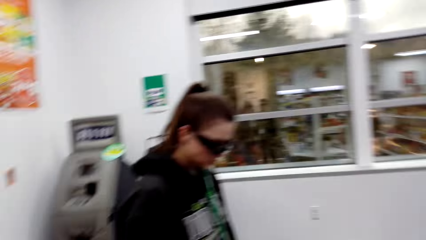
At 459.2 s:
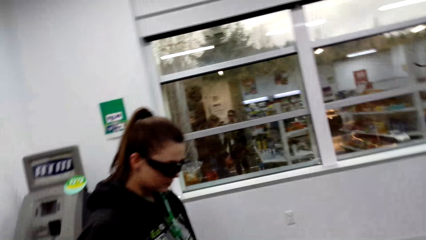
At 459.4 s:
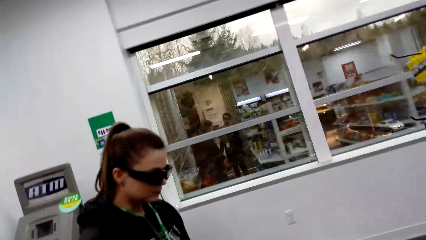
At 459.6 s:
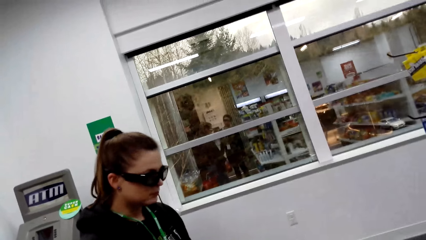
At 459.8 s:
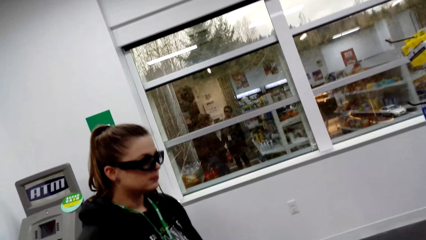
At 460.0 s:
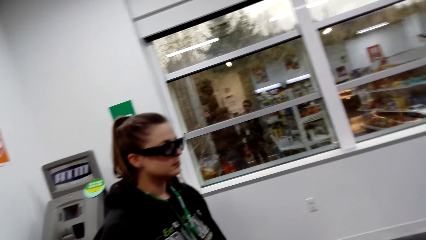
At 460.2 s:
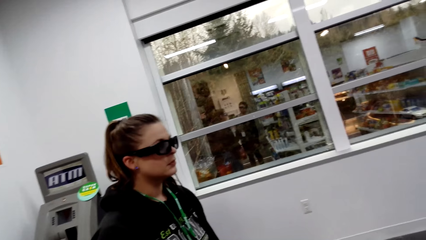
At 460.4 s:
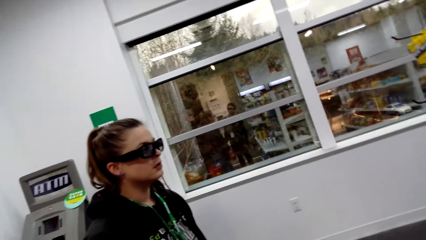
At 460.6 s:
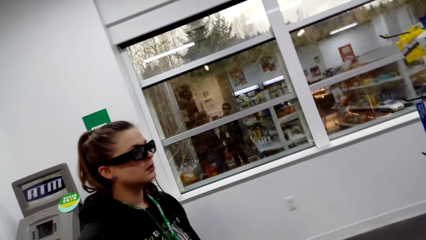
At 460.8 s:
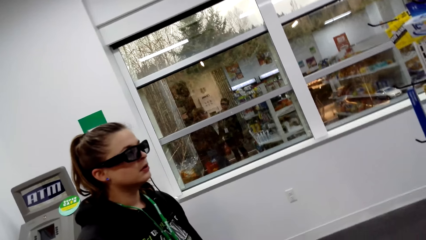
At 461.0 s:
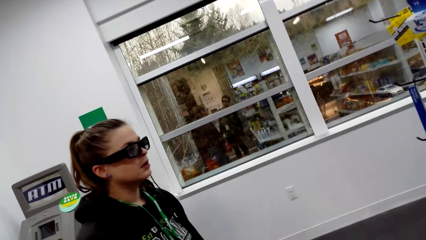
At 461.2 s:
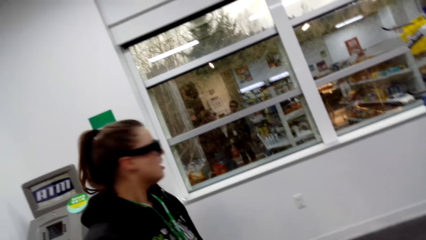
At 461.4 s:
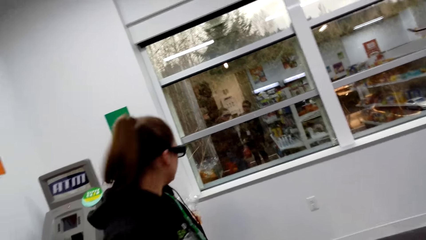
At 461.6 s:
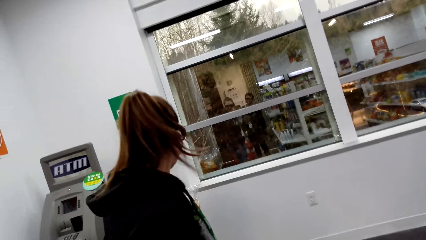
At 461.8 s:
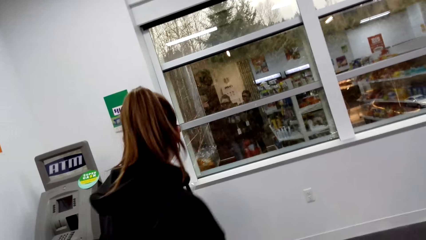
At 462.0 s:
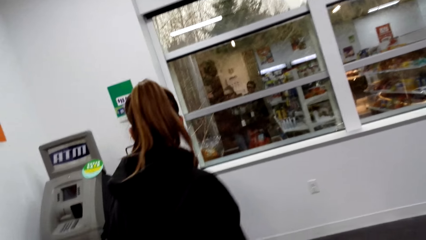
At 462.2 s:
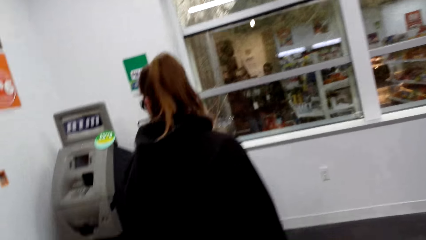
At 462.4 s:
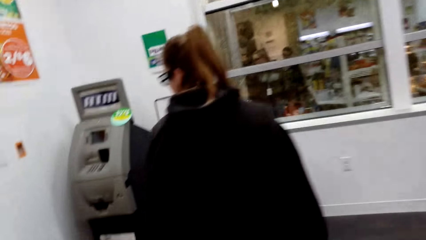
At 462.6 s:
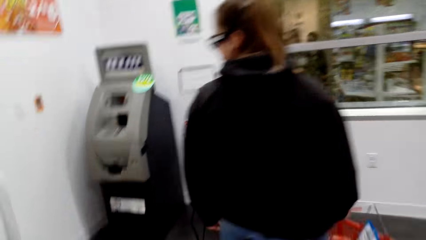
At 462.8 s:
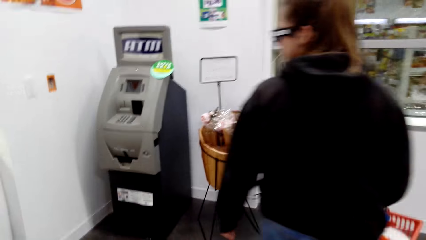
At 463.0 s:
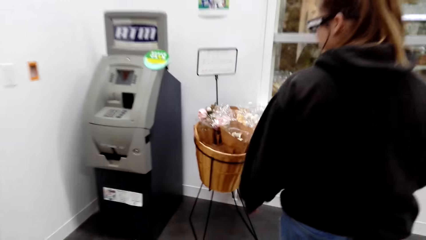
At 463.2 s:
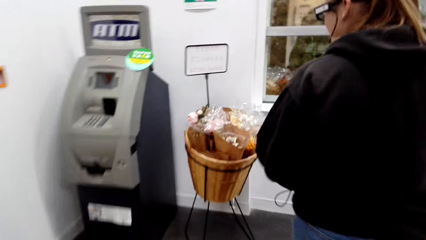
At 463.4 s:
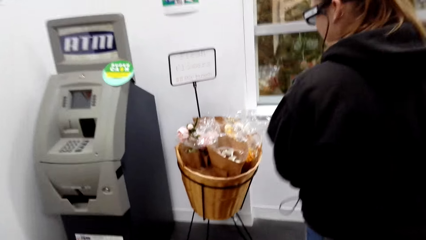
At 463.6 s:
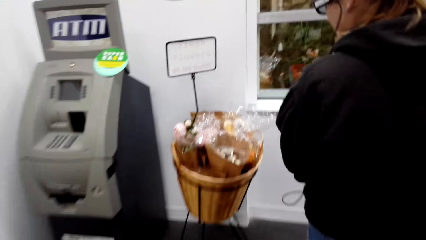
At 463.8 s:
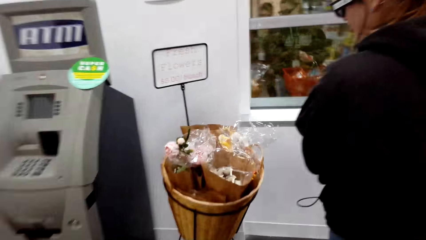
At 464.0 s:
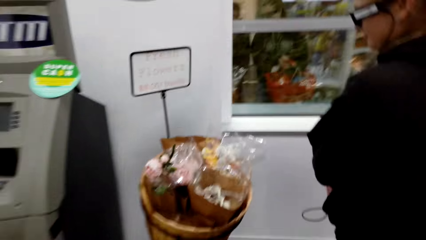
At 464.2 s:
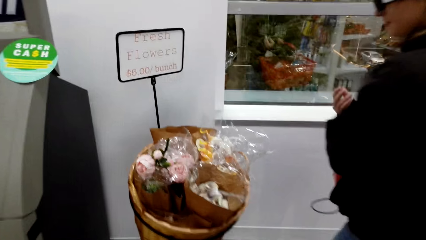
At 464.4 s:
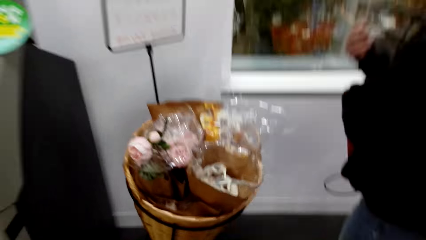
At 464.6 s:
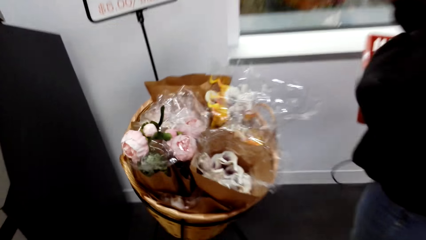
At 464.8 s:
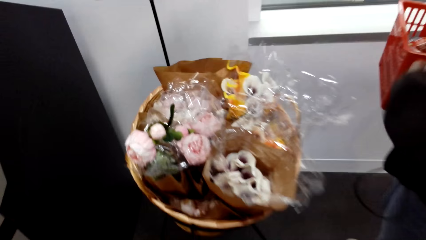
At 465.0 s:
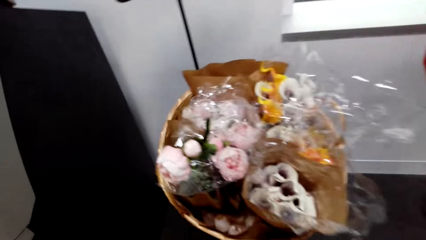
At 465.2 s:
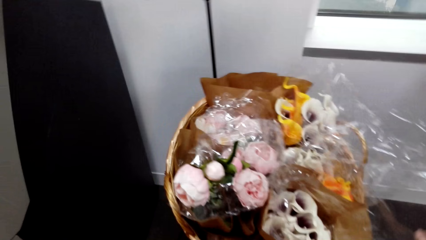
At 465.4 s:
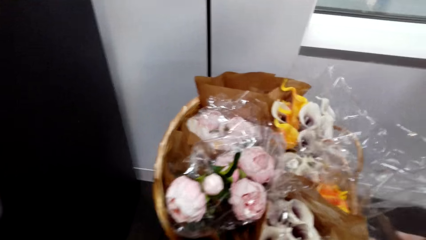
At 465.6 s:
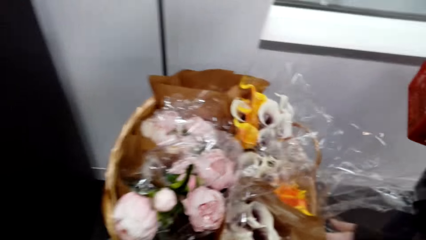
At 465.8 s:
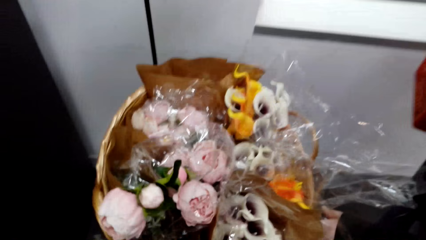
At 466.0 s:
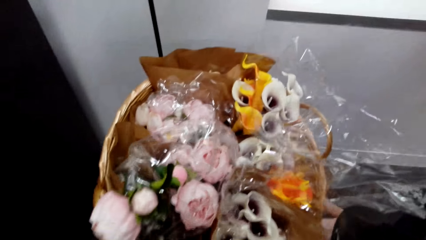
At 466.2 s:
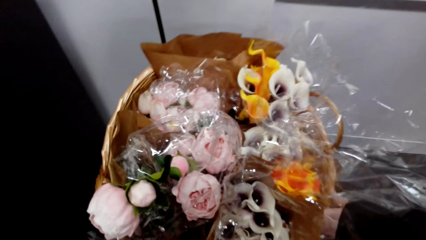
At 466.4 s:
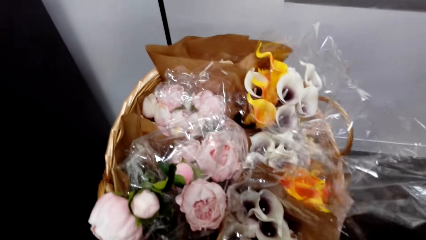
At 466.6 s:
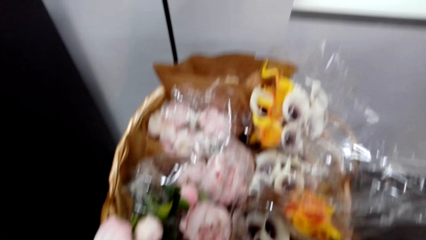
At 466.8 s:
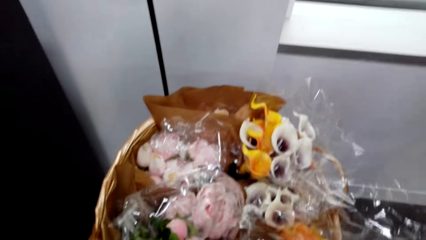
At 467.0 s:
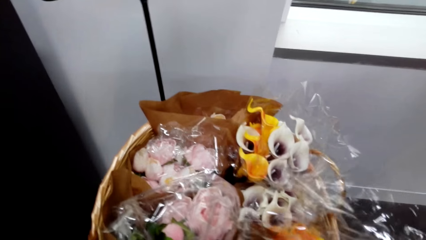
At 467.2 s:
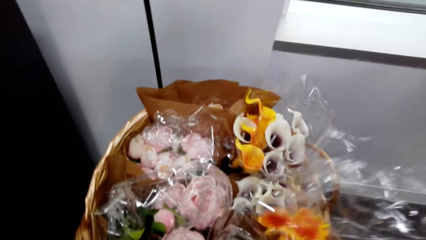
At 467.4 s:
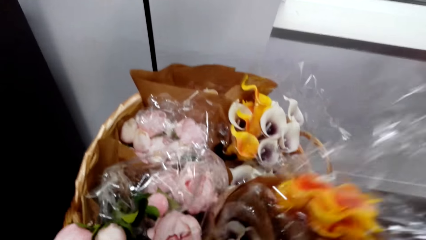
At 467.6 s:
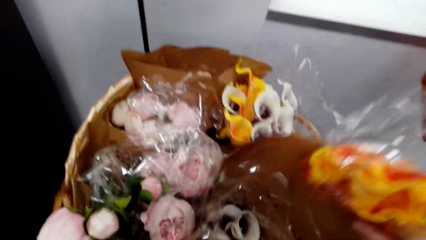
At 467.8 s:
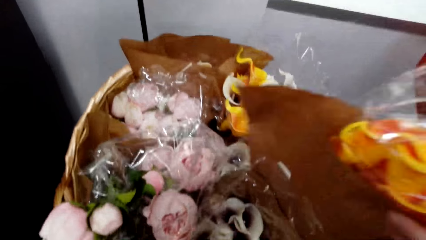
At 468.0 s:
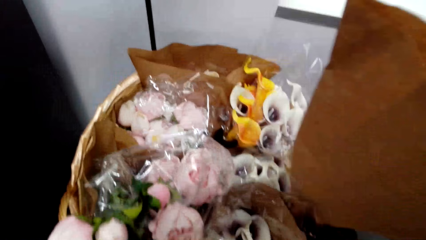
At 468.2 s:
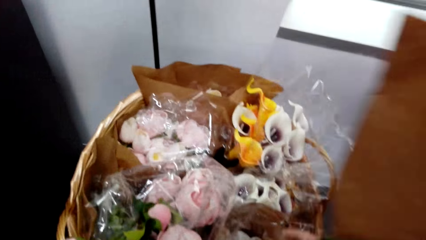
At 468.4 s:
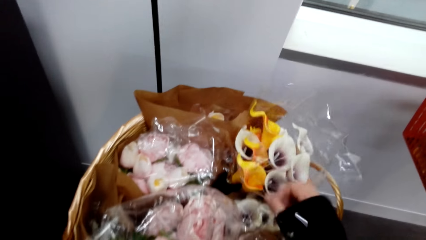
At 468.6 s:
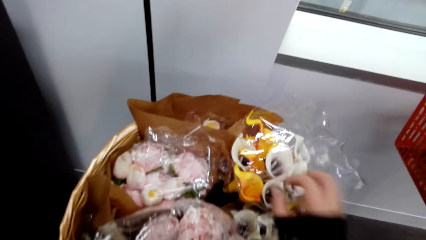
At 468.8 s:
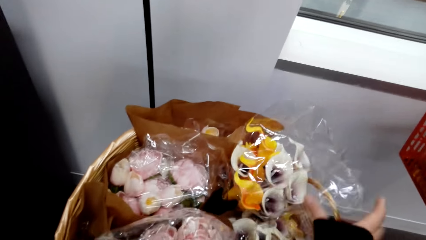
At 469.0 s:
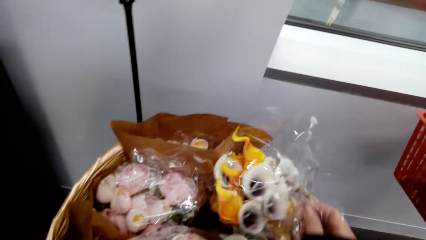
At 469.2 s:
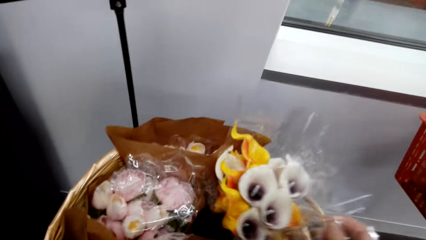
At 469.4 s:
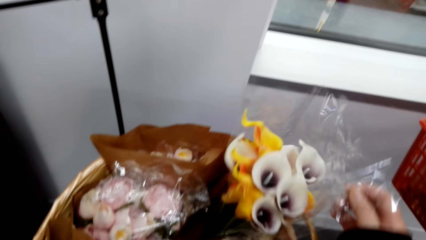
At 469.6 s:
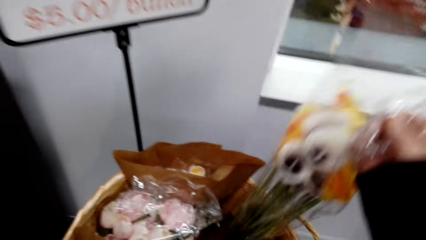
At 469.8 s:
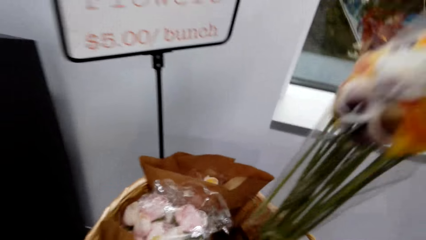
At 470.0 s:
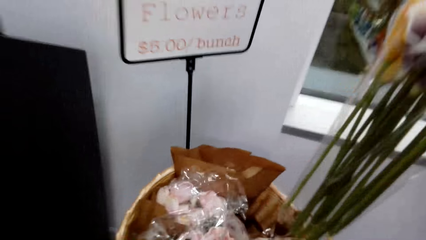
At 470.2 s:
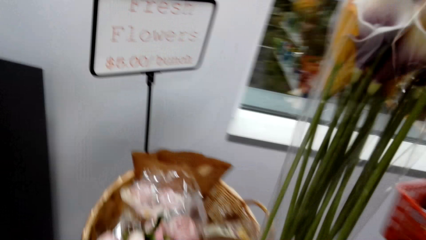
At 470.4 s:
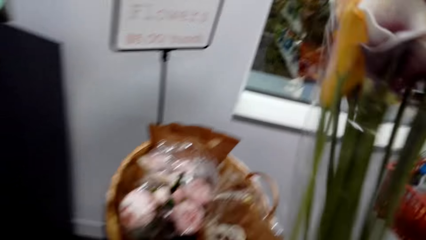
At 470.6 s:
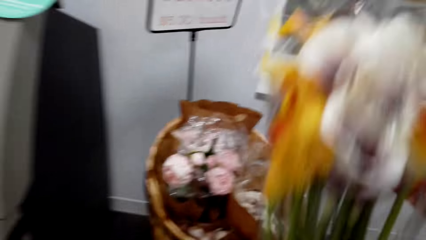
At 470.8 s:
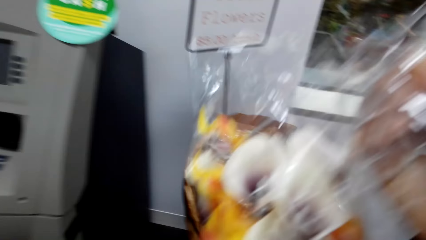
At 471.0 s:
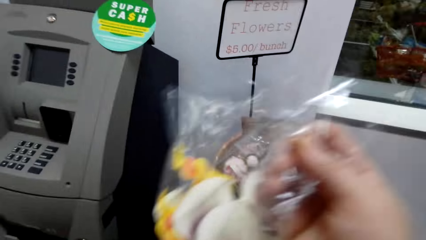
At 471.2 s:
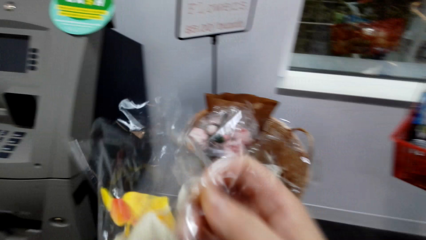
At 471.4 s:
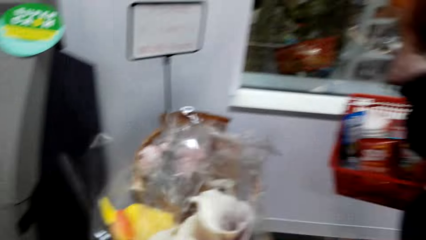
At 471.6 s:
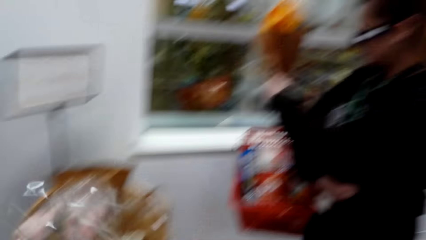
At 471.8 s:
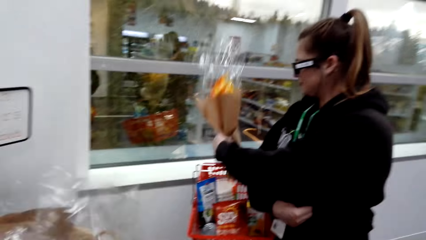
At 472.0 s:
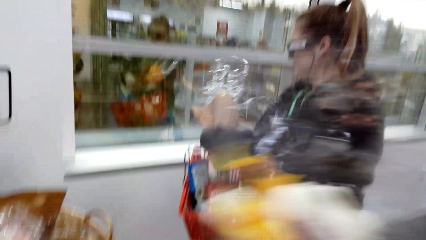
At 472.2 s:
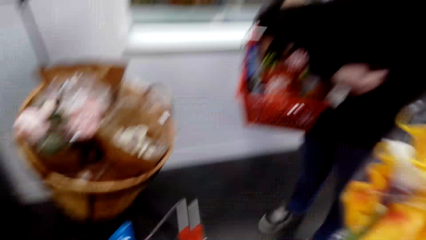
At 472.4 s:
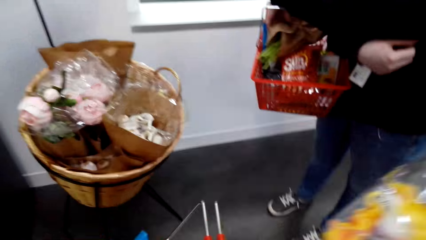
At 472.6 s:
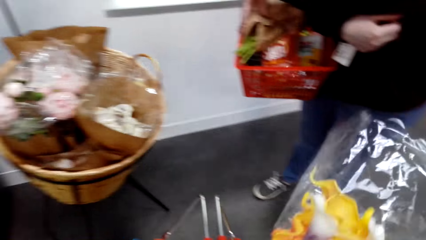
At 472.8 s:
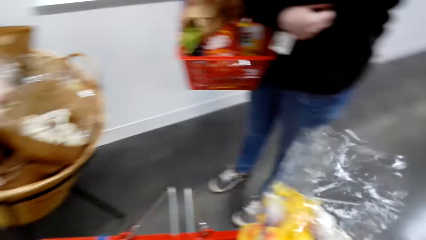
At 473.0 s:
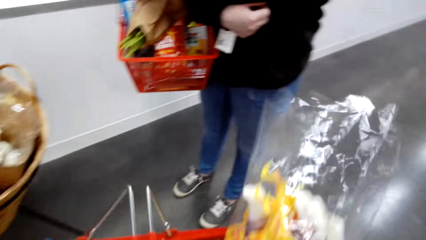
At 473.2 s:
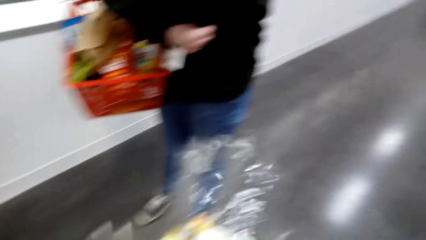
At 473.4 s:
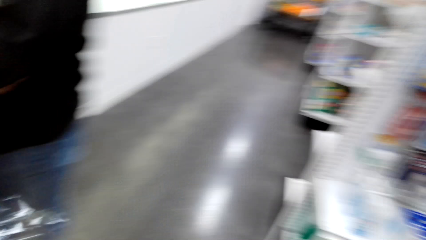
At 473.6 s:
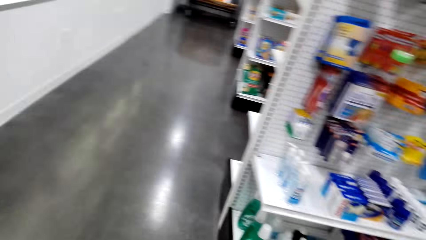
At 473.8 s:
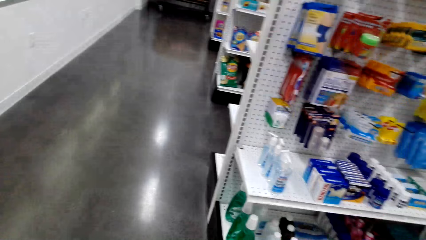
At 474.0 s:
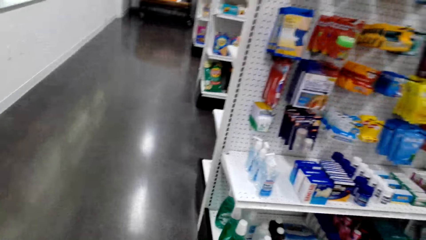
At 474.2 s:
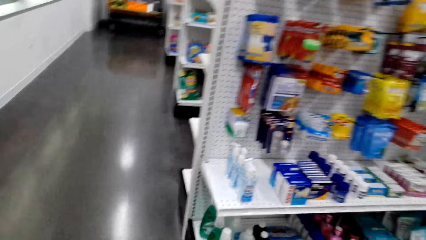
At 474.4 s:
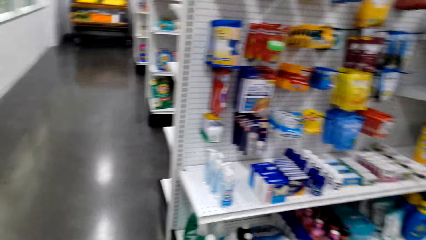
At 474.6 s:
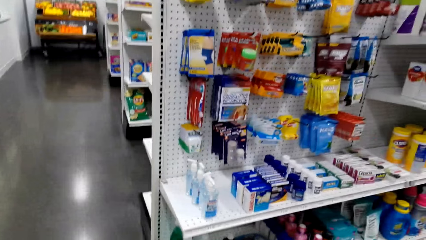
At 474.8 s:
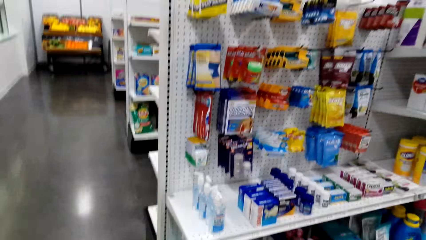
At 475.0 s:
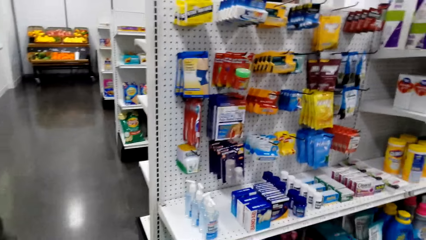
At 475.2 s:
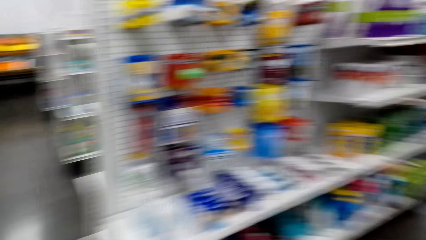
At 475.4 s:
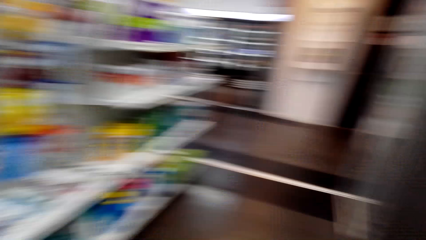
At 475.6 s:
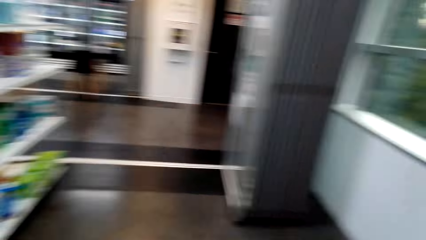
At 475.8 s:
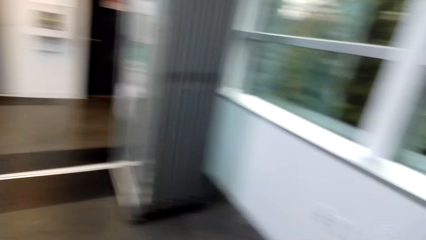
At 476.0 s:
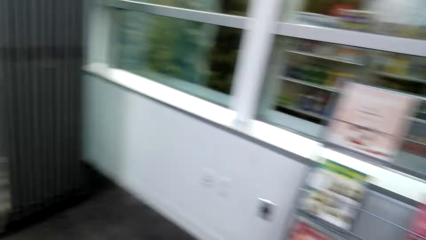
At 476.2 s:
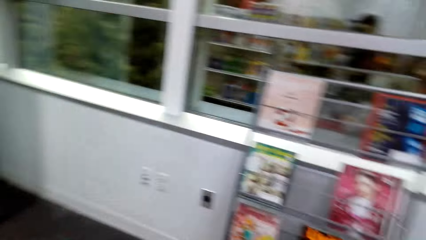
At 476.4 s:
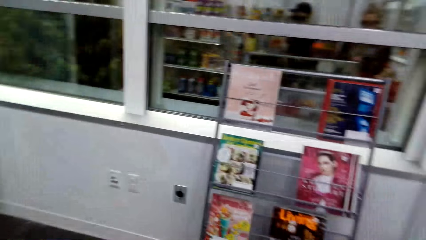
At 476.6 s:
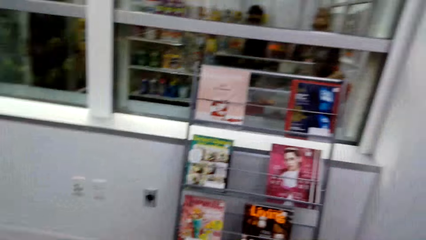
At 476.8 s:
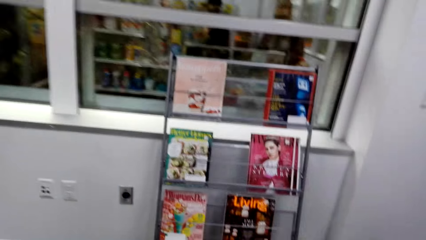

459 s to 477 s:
The camera wearer converses with a woman. She stares at herself in the mirror. The woman turns around. The camera wearer laughs louder. She moves towards the machine. She walks in a supermarket. She converses with the woman. She touches flowers. The woman picks a bouquet of flowers in a basket. The camera wearer picks a bouquet of flowers in the basket. The woman puts the flowers in a cart. The camera wearer puts the flowers in the cart. She looks around and stares at the shelf.
